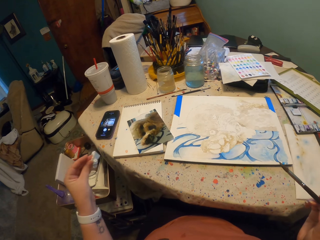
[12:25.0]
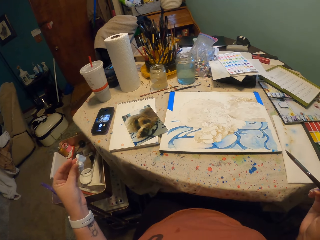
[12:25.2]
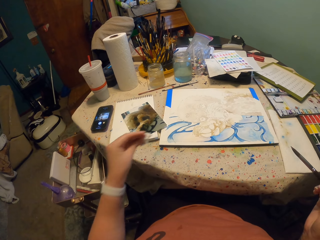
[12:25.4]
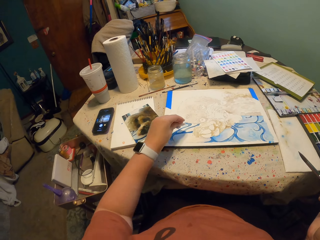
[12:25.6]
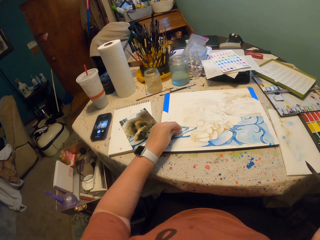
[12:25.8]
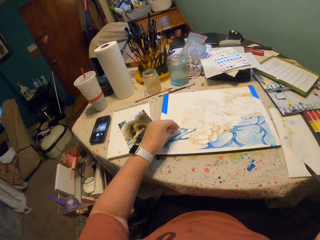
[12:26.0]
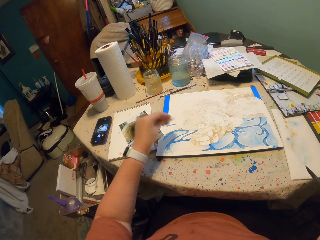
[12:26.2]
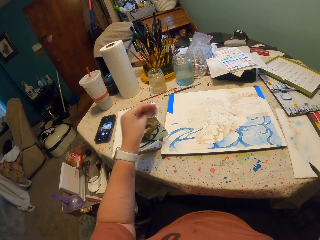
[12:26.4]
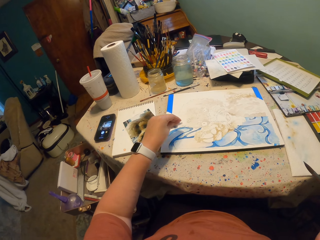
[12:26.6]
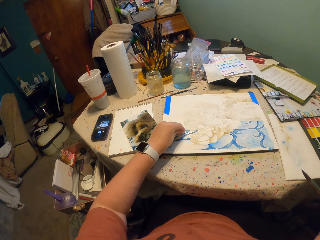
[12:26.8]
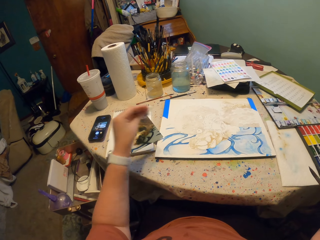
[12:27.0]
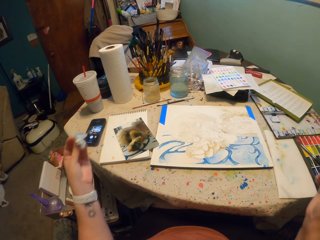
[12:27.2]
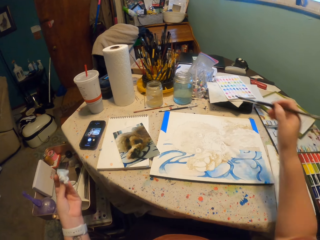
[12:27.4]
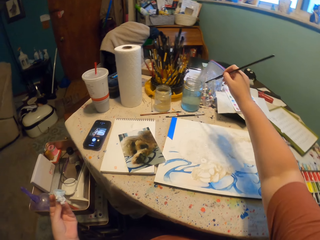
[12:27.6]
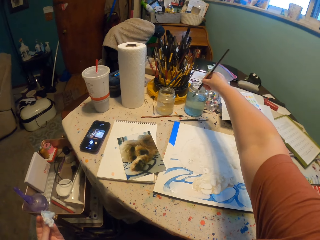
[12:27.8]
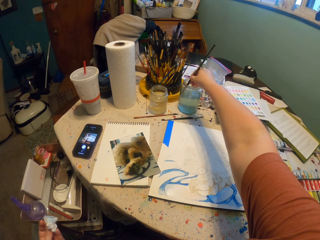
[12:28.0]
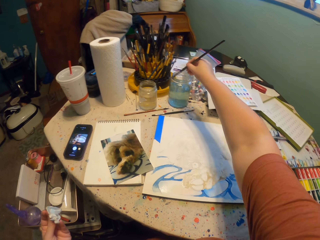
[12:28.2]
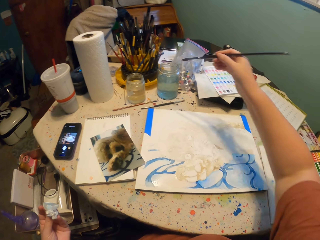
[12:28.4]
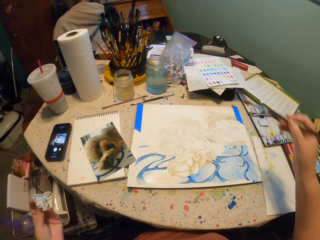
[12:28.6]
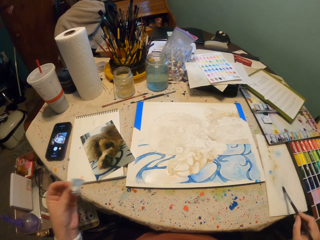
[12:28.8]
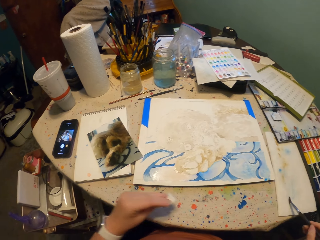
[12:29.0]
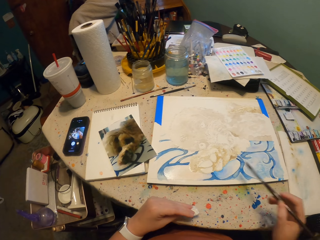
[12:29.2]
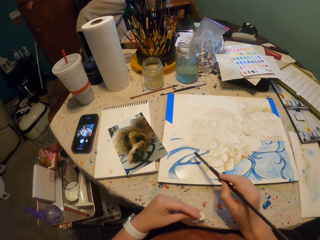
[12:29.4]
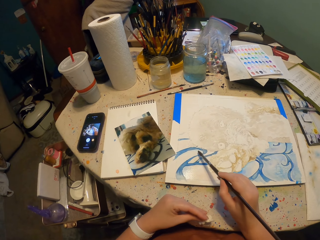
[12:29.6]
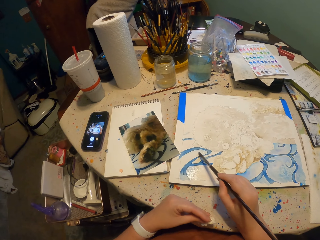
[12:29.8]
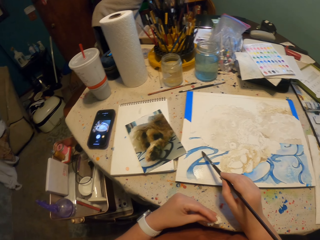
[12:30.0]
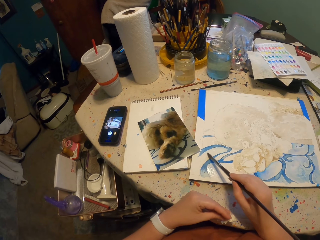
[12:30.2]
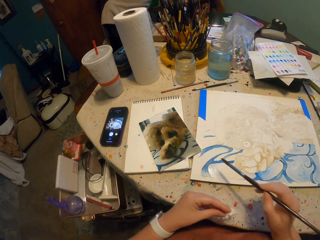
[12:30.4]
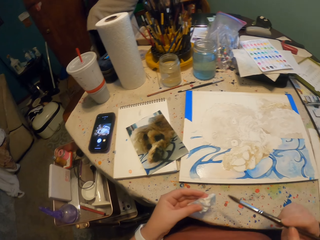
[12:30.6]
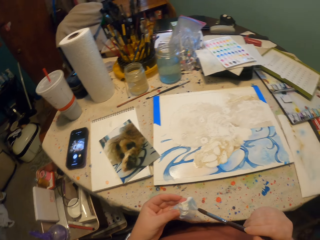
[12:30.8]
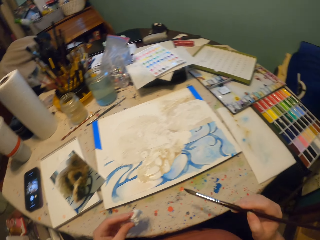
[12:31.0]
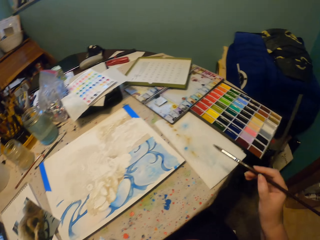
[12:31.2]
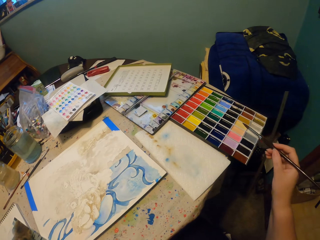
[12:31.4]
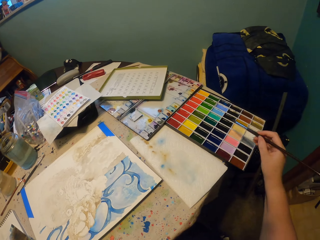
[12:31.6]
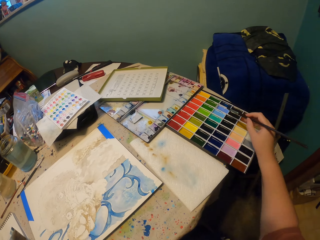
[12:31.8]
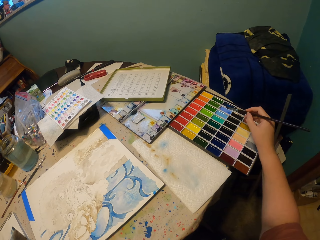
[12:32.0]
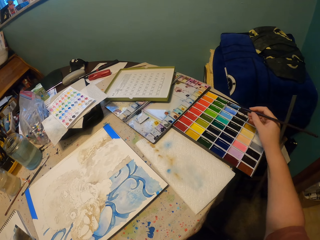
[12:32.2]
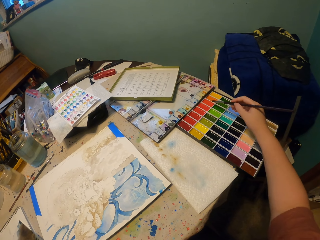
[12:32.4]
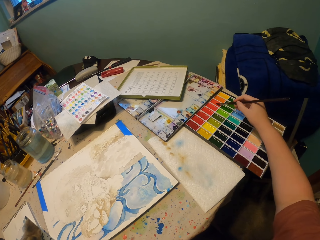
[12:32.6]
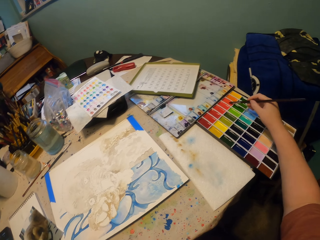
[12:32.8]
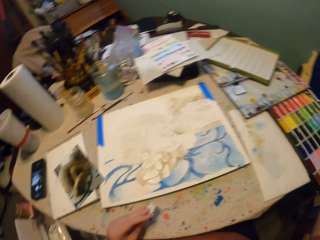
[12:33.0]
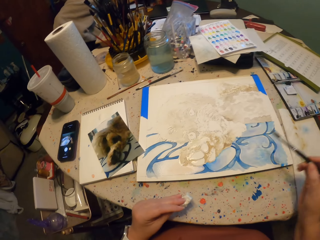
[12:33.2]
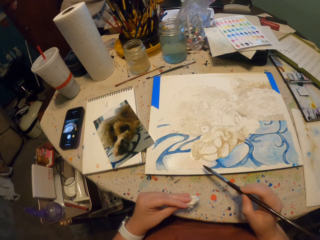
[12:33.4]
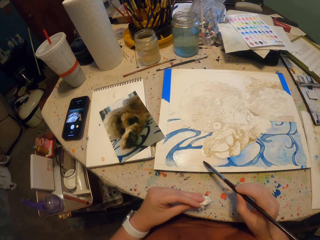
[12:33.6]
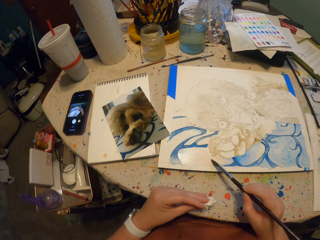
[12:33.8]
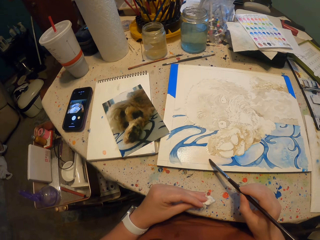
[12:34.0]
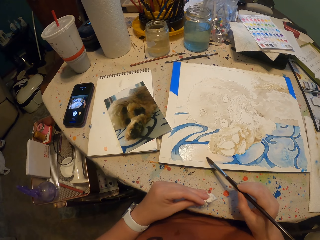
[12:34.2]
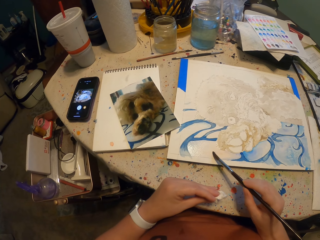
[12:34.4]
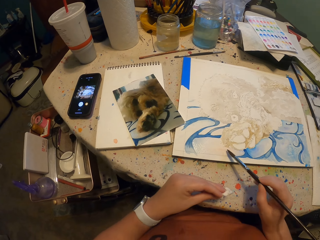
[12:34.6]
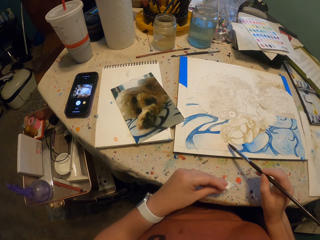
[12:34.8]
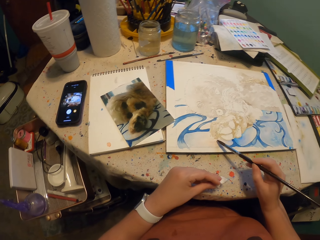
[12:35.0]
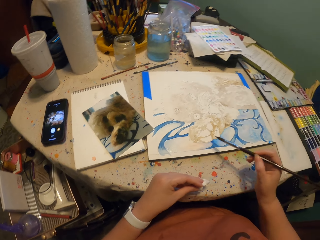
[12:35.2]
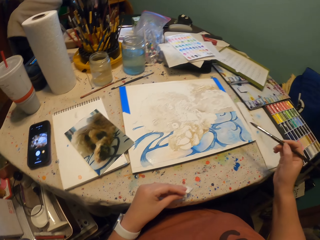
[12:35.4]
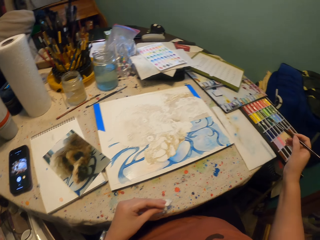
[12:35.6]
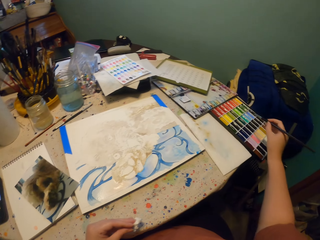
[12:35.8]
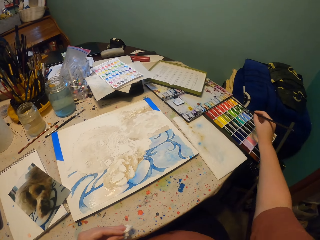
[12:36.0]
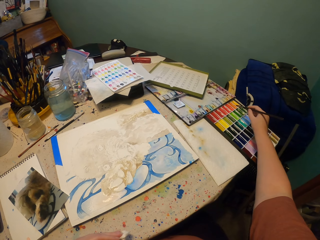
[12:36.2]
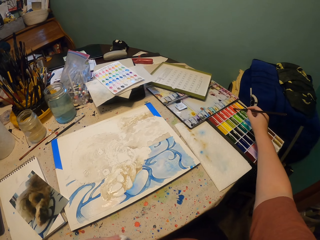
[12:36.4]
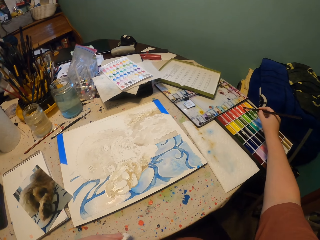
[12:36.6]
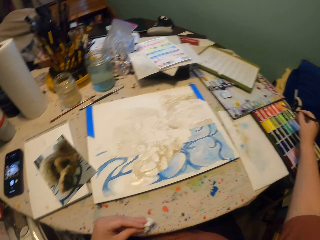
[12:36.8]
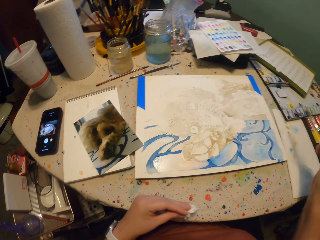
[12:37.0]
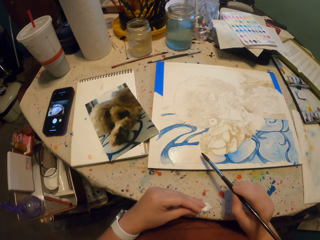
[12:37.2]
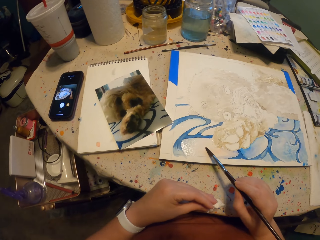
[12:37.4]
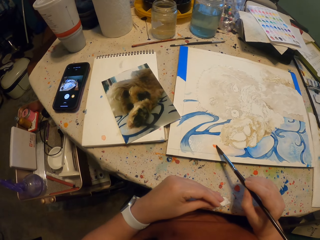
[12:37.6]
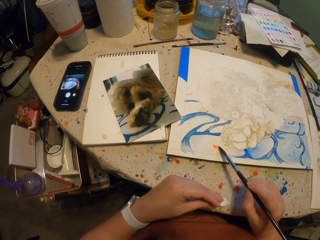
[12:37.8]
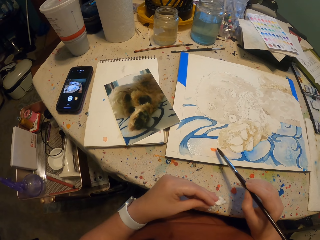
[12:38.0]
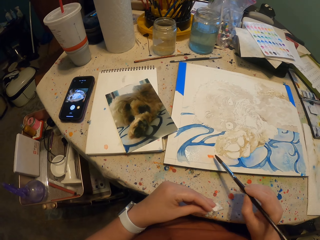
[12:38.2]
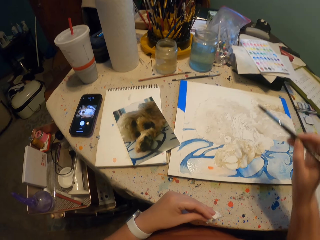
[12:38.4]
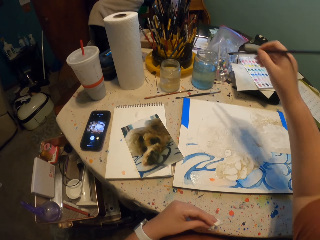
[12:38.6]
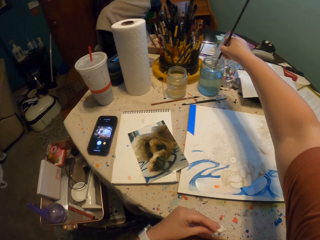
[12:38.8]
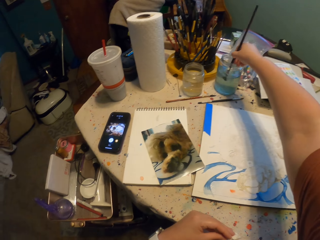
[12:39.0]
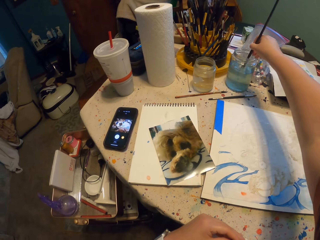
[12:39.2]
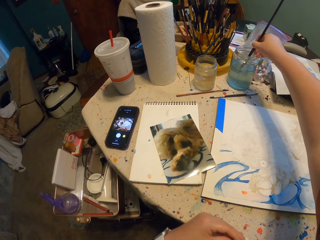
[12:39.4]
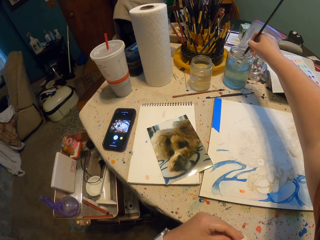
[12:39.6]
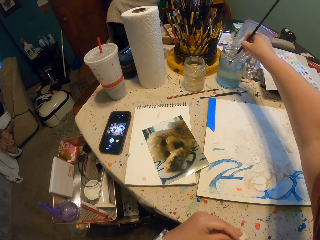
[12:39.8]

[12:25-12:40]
The camera wearer removes their hand from the painted paper. They wipe the painting. They move their hand. They tap the piece of paper on the painted paper. They lift their hand. They dip the paint brush in water. They reduce the excess water from the paint brush on a piece of paper. They rub the paint brush on the painted paper. They paint the painting. They release the paint brush from the paper. They dip the paint brush in paint. They release the paint brush from the paint. They dip the paint brush in paint. They release the paint brush from the paint. They paint on the paper. They release the paint brush from the paper. They dip the paint brush in paint. They release the paint brush from the paint. They paint on the paper. They release the paint brush from the paper. They dip the paint brush in water.

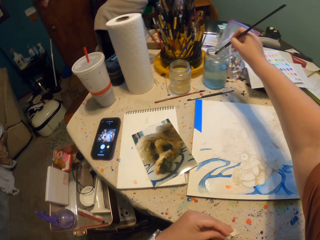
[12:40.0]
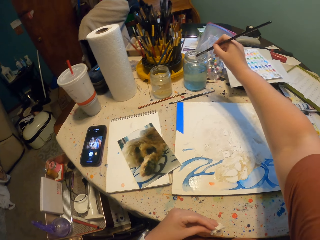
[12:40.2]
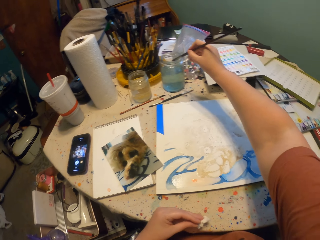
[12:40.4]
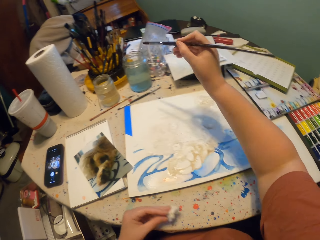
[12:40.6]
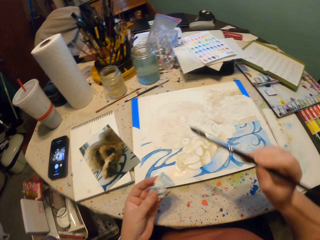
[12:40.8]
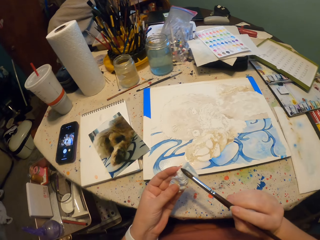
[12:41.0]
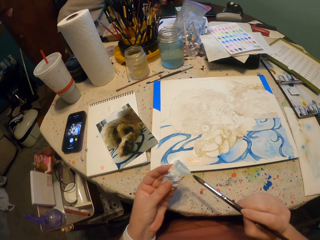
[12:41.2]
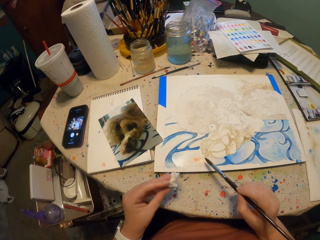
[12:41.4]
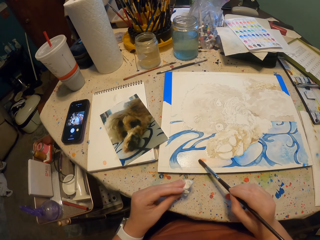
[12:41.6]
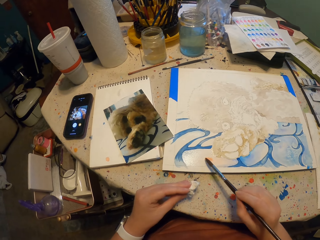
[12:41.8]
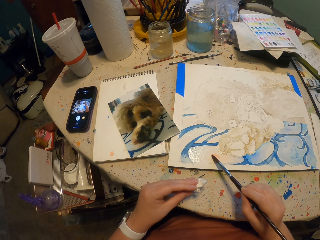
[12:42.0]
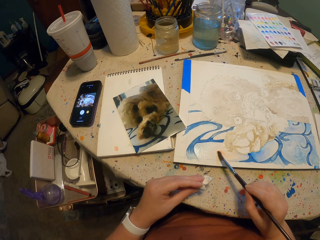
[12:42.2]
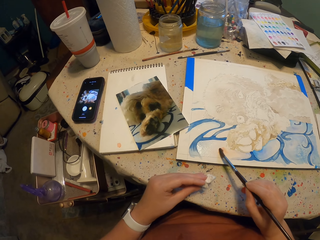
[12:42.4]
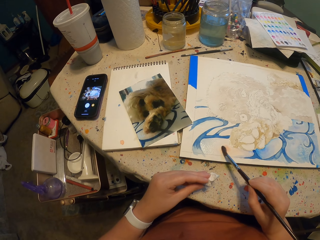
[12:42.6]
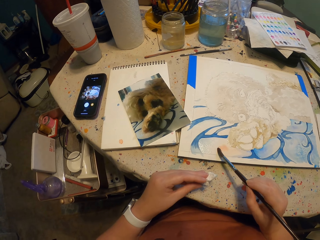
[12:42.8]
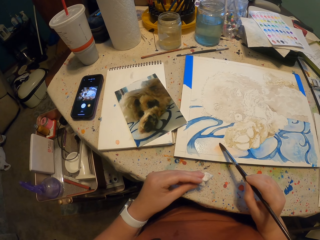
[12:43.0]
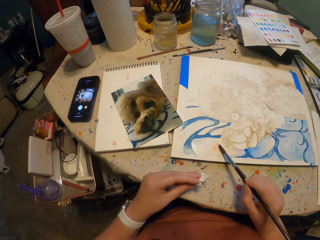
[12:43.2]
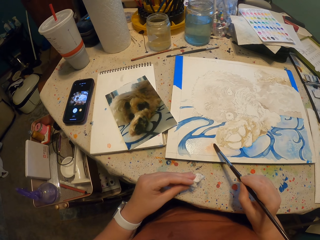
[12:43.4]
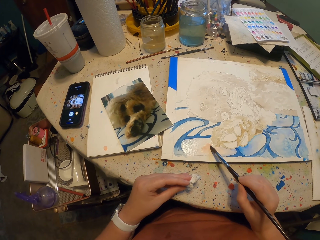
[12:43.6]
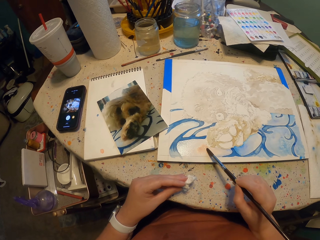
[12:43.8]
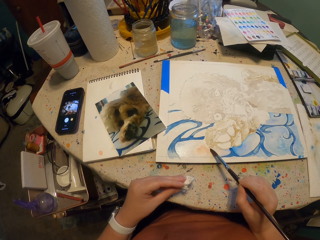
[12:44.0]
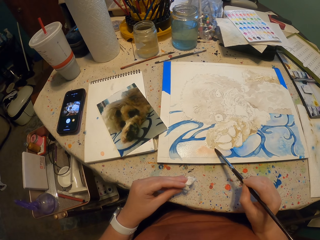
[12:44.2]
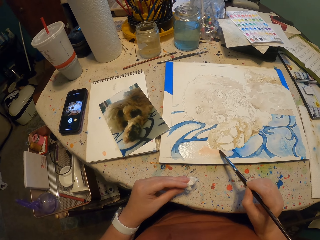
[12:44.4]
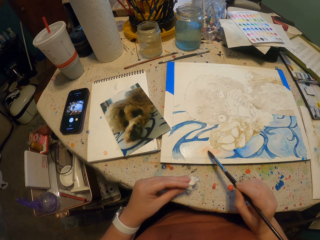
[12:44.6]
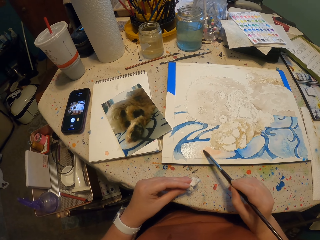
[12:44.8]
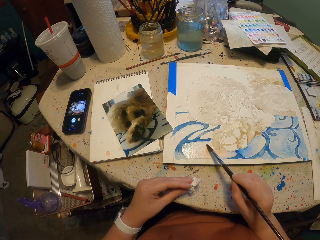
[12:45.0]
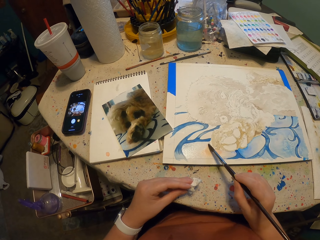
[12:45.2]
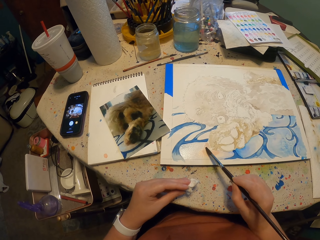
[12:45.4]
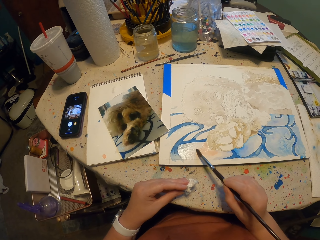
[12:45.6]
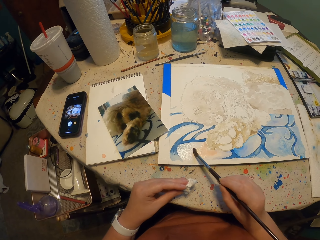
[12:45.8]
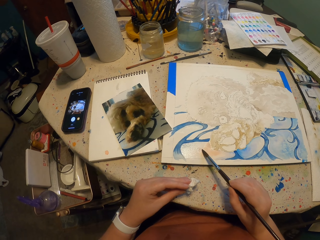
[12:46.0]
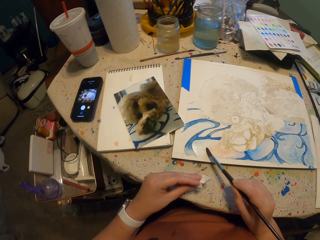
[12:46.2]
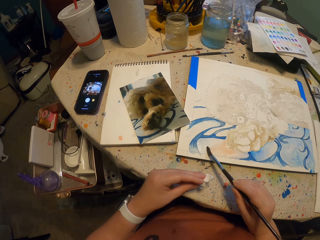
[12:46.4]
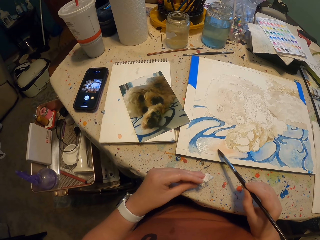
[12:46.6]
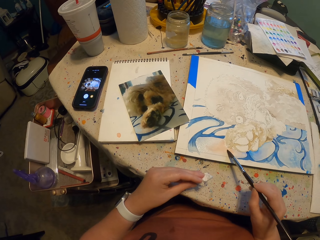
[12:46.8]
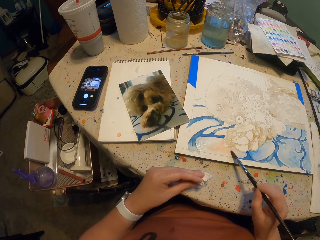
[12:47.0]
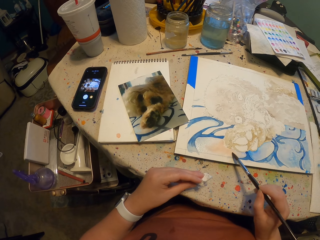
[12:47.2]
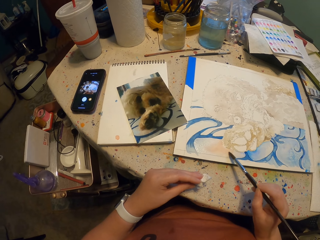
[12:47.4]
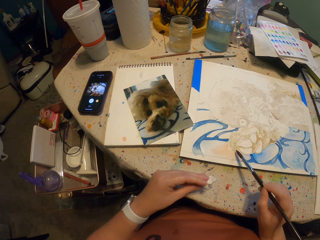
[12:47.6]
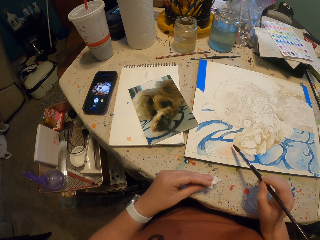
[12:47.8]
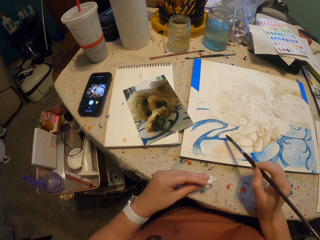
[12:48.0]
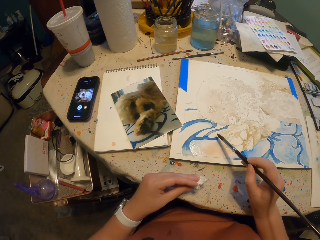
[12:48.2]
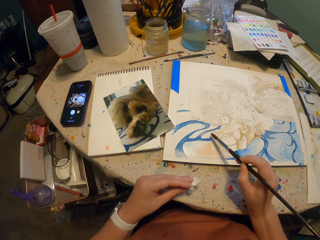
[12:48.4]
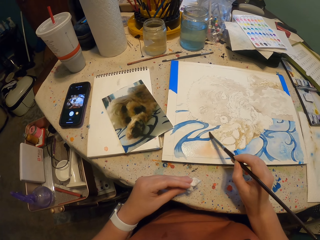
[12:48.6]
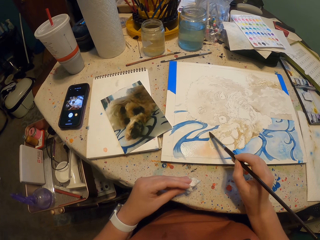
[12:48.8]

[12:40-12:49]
The camera wearer removes the excess water from the brush. They rub the paint brush on the piece of paper. They move the paint brush. They paint on the paper.
